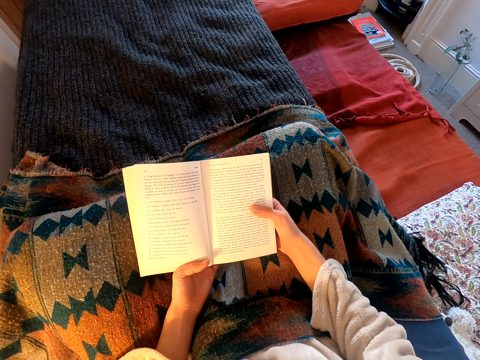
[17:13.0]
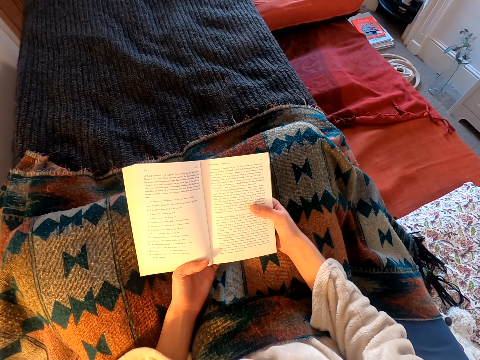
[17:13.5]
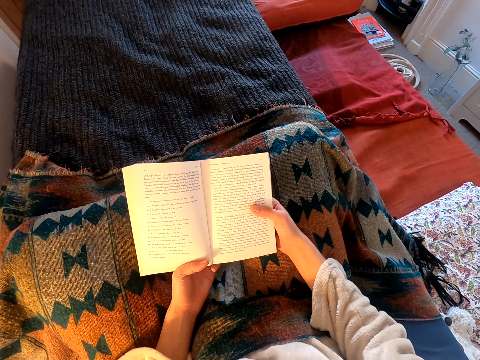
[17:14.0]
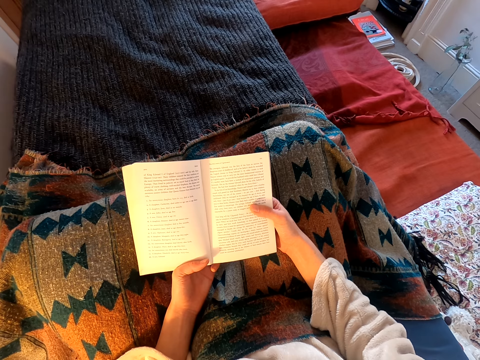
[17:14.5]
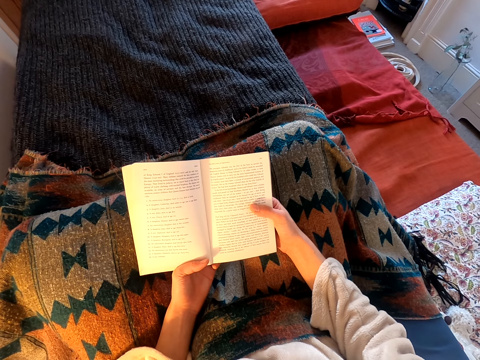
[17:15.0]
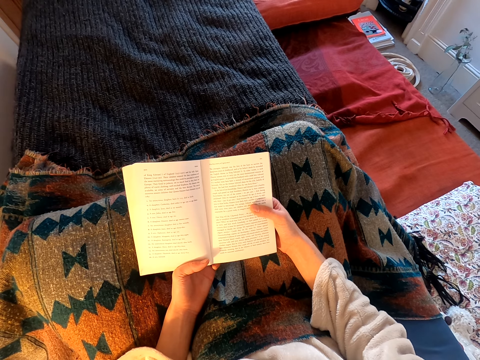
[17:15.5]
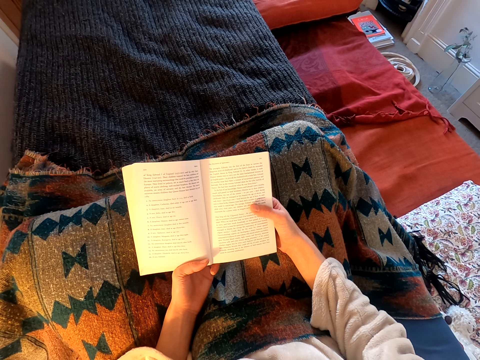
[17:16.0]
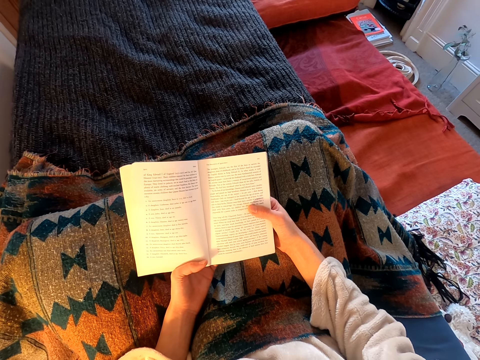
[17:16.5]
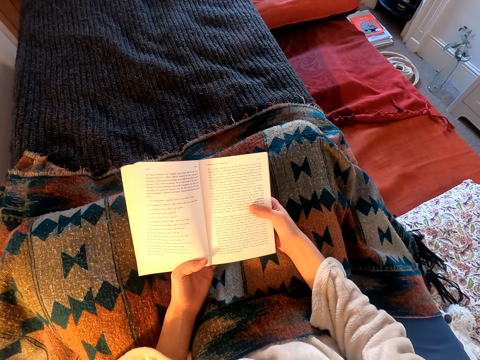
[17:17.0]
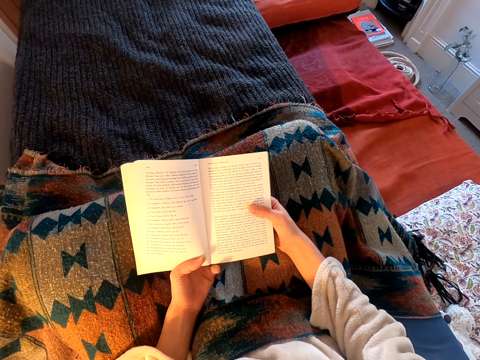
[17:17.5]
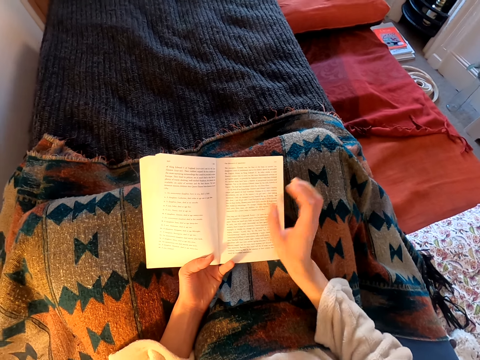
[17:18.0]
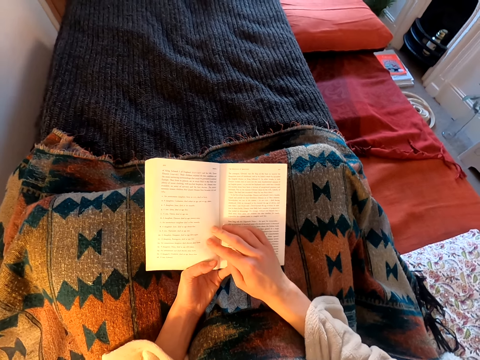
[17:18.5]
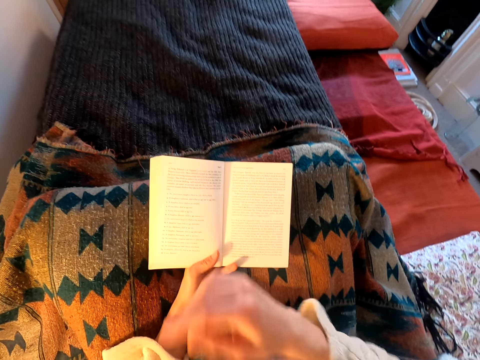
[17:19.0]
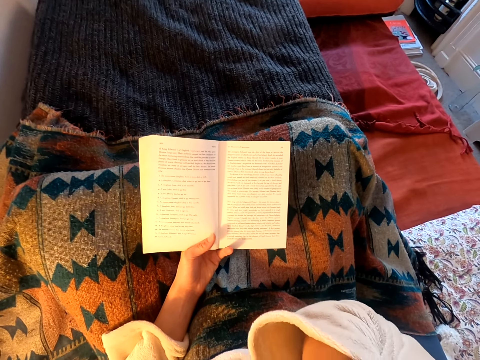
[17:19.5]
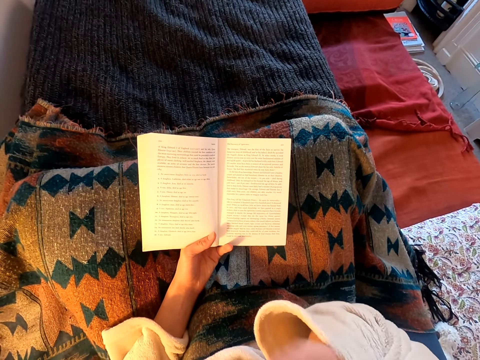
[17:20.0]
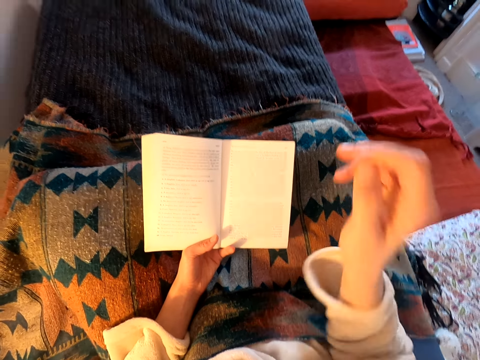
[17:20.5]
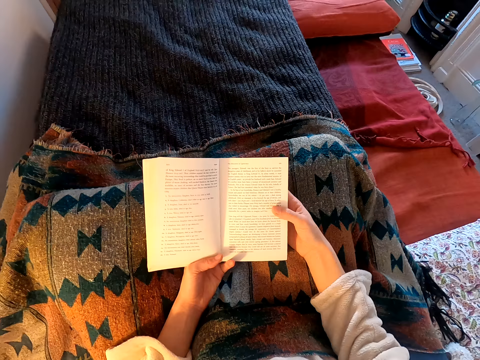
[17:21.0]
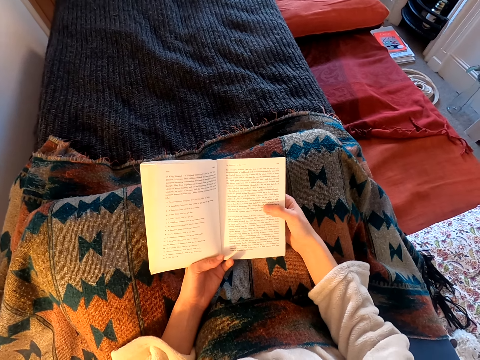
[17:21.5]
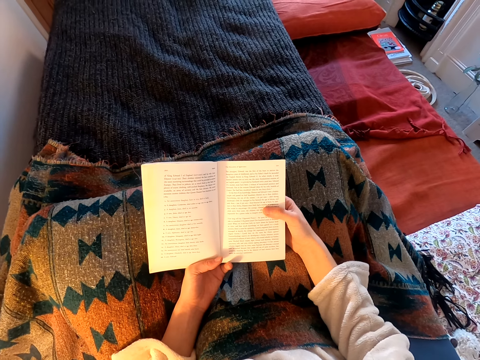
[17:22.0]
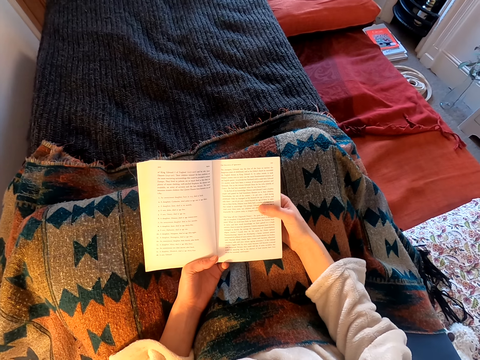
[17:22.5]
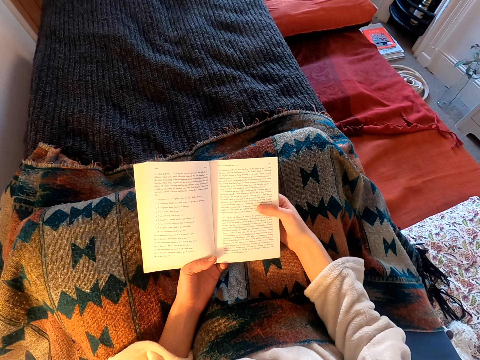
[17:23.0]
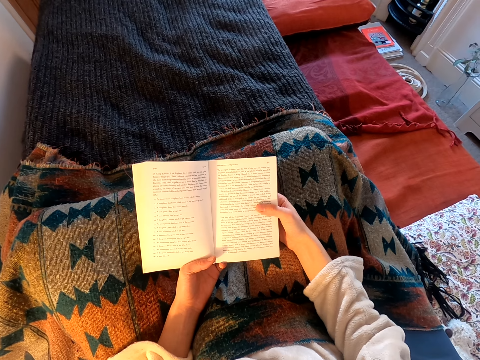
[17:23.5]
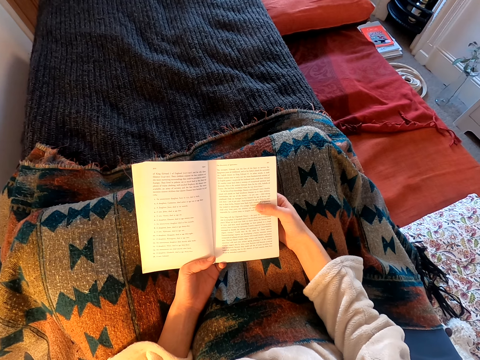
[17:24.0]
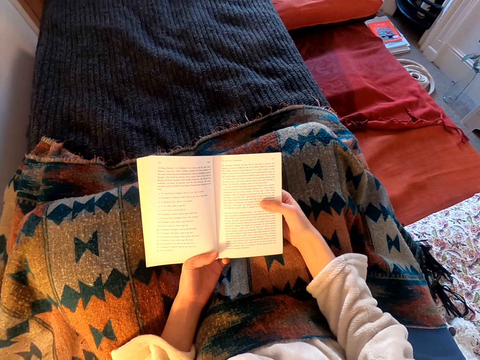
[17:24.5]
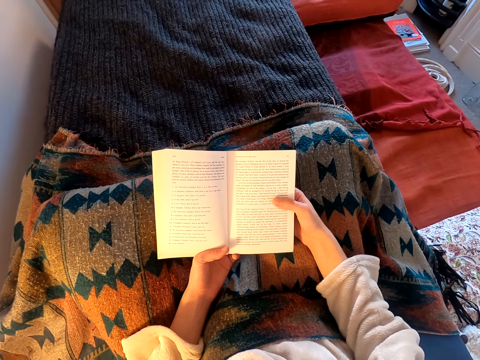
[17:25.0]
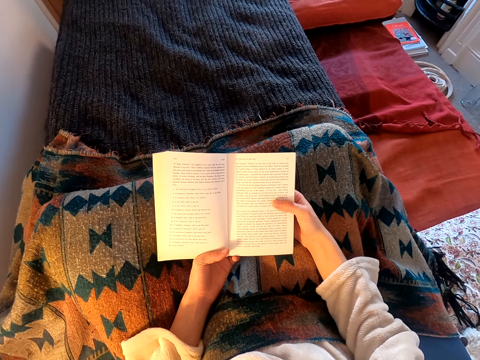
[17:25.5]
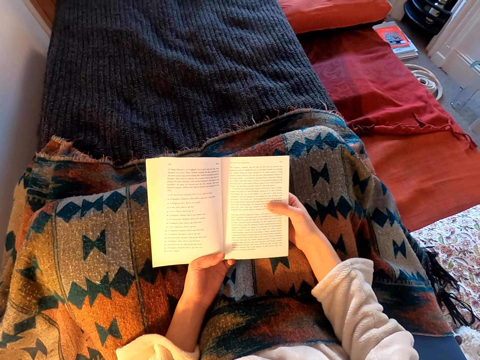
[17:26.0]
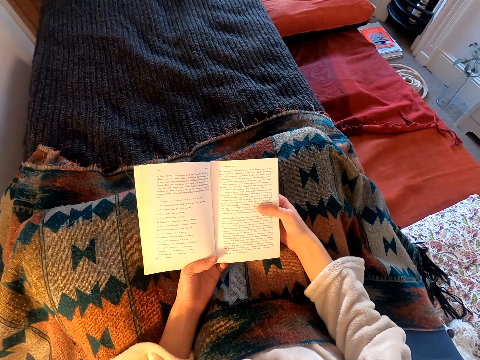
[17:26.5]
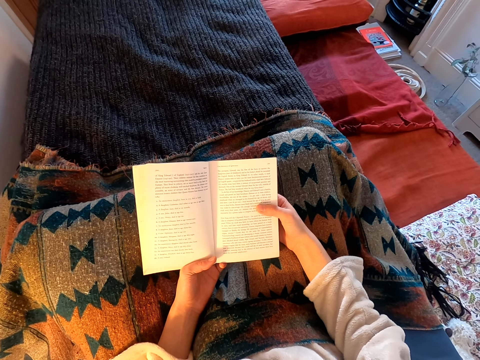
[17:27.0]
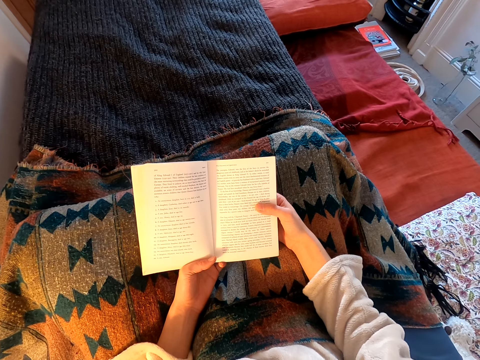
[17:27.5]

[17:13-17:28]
The camera wearer moves her fingers. She moves her hands. She lifts her hand and puts down her hand. She reads the book.
